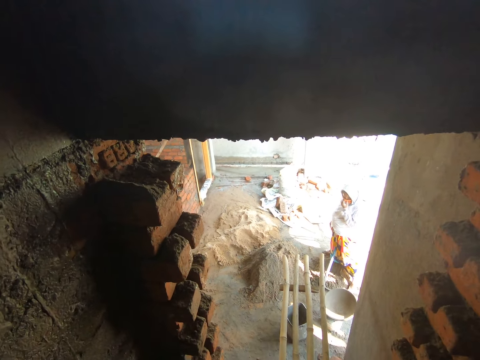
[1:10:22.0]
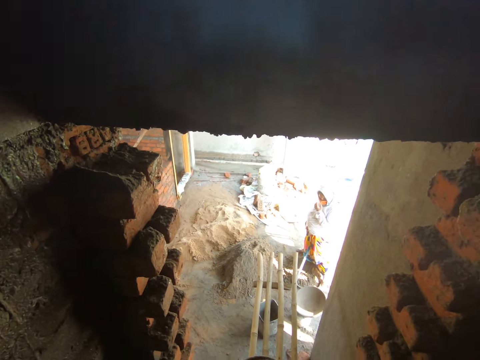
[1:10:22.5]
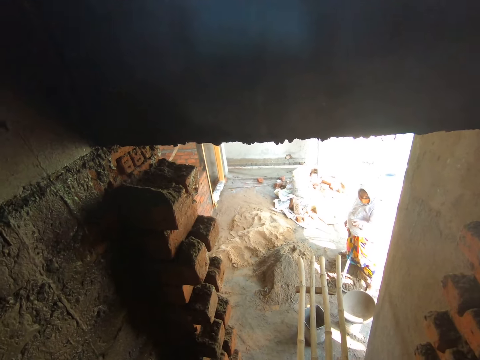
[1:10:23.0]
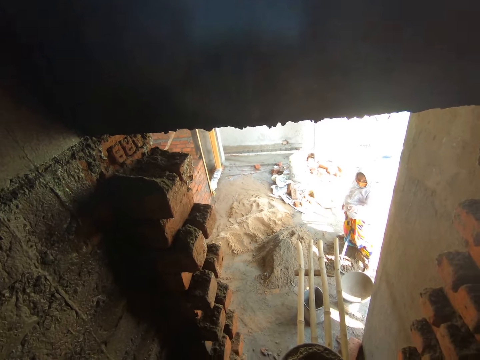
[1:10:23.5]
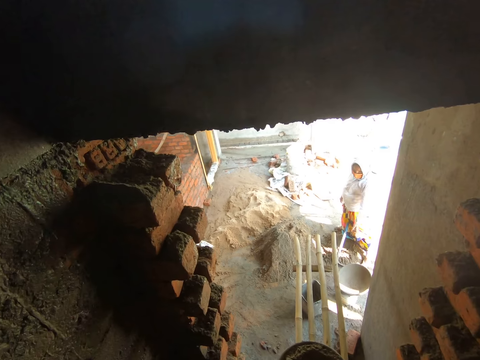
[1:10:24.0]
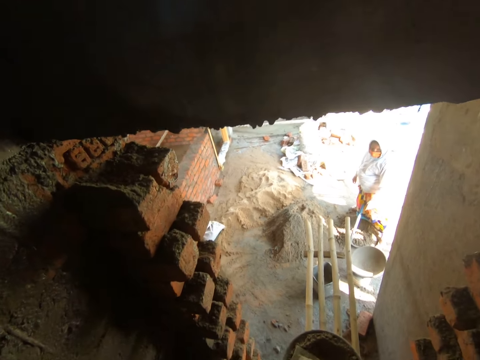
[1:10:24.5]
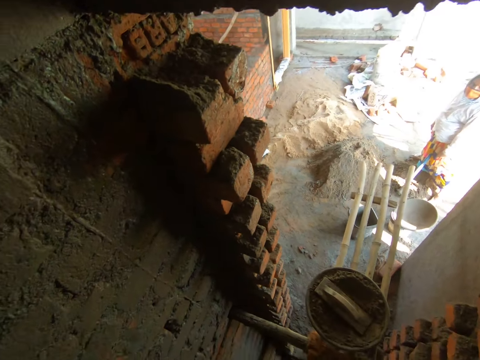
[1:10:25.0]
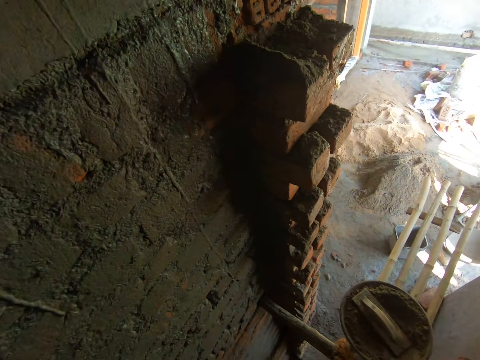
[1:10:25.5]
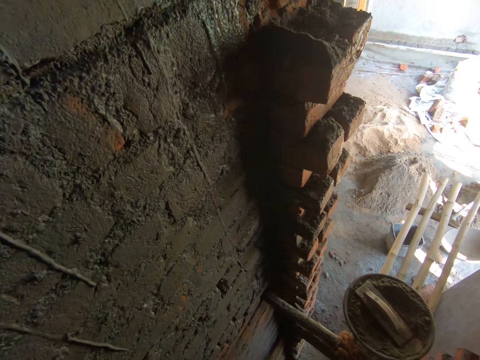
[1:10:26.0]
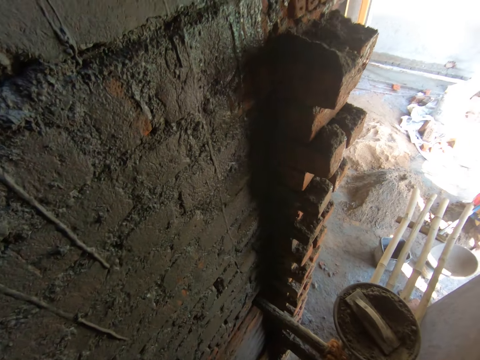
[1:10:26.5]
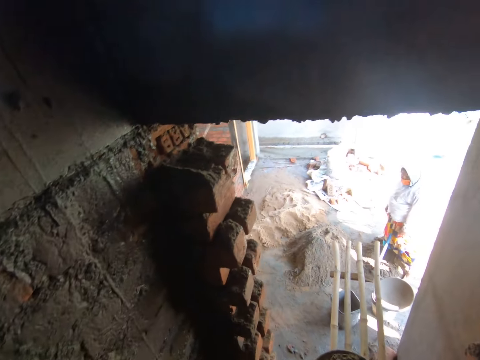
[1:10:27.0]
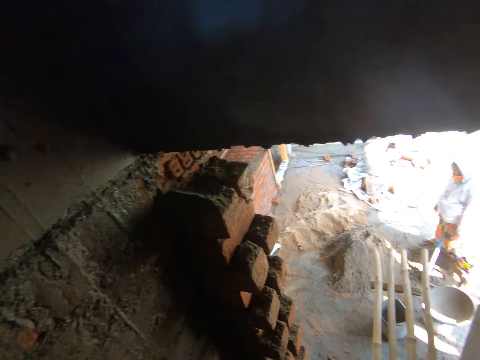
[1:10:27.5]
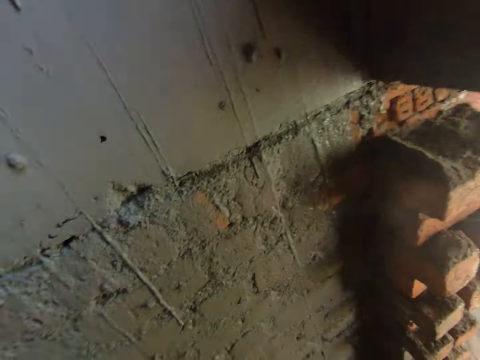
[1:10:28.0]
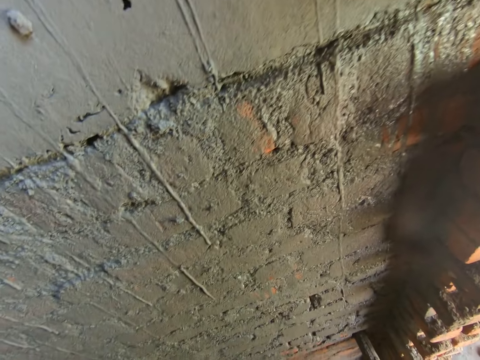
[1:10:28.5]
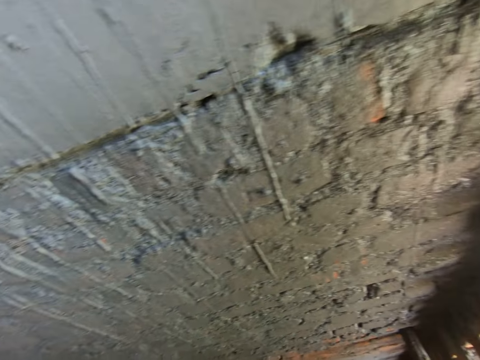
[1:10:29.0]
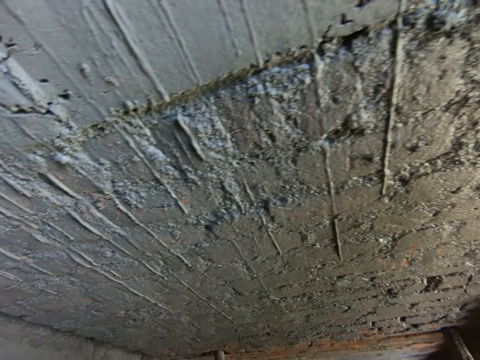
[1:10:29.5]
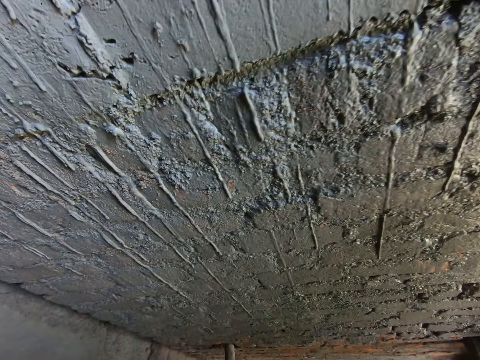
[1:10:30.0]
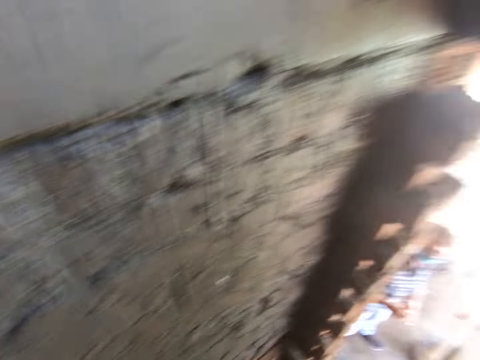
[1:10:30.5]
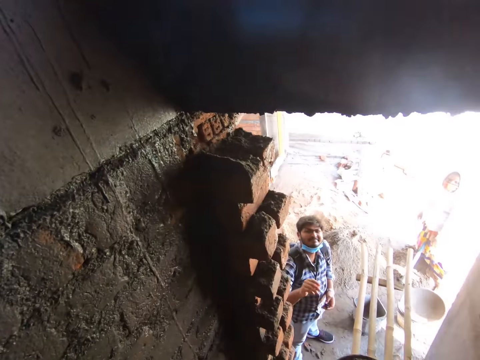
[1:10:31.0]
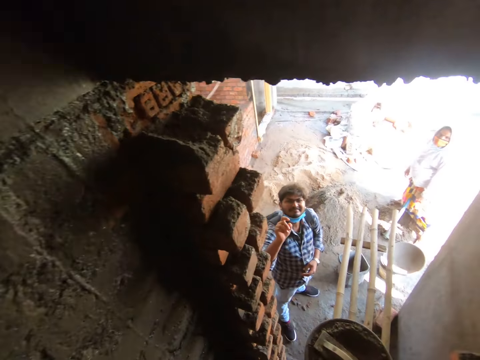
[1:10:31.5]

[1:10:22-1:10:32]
The camera wearer looks at the wall and talks. They converse with a man. The man speaks with gestures.
